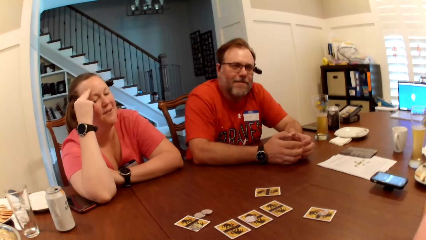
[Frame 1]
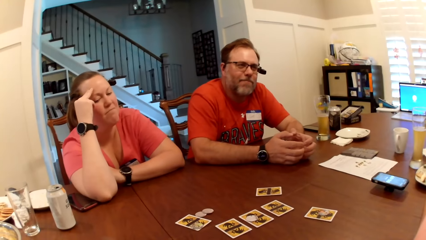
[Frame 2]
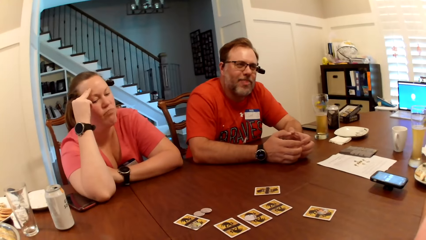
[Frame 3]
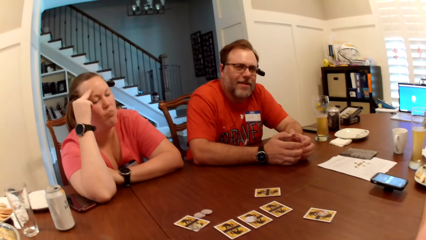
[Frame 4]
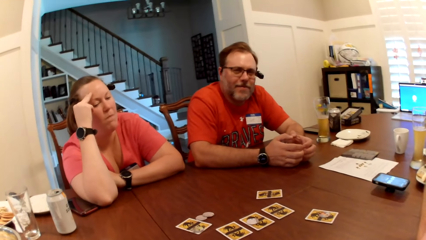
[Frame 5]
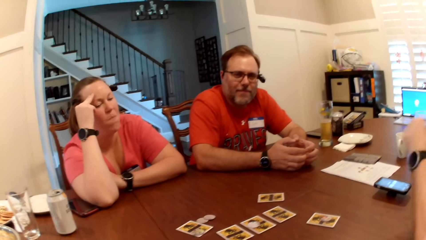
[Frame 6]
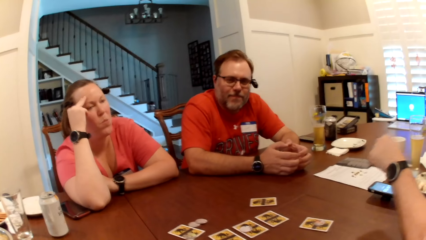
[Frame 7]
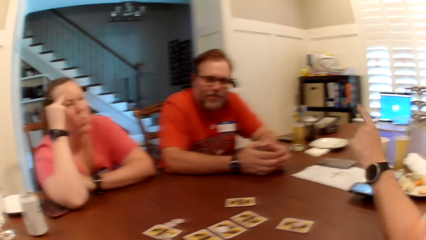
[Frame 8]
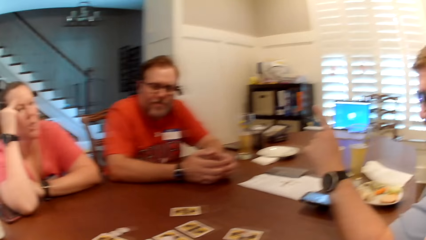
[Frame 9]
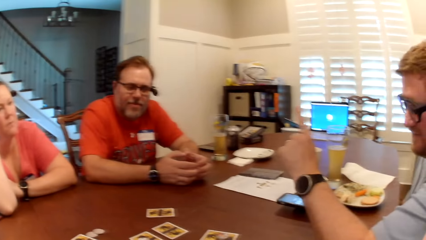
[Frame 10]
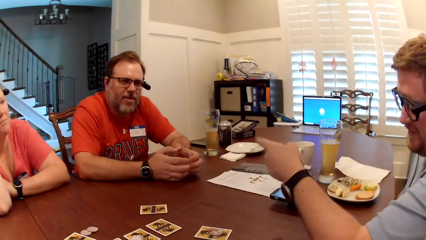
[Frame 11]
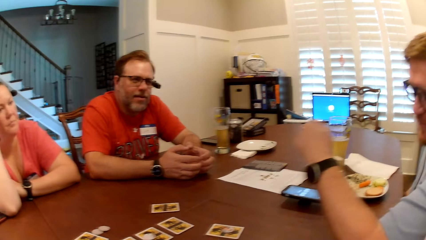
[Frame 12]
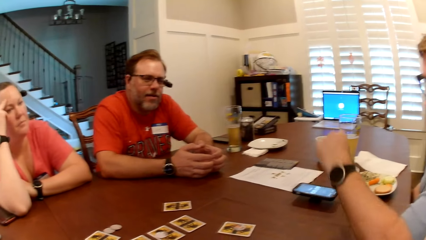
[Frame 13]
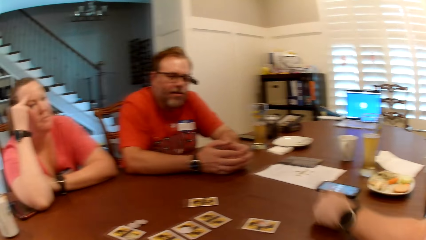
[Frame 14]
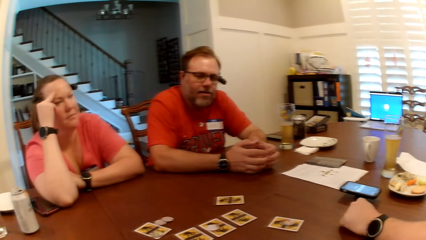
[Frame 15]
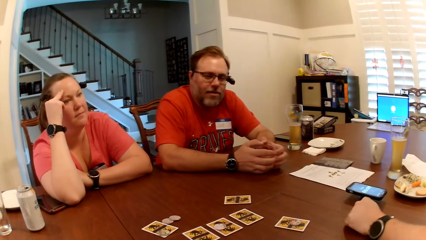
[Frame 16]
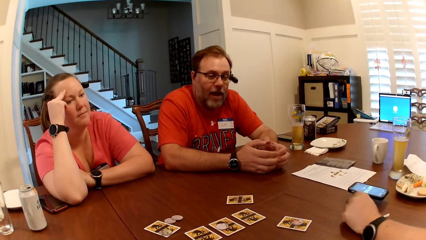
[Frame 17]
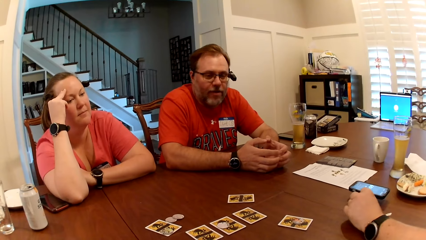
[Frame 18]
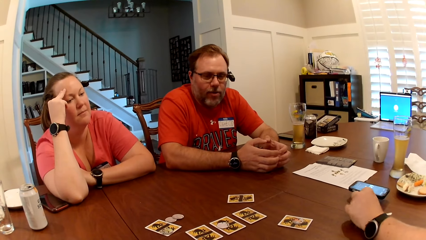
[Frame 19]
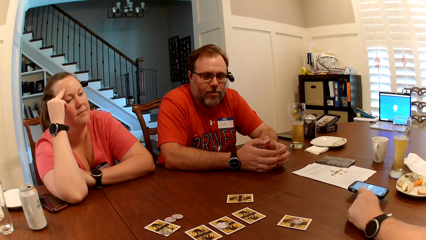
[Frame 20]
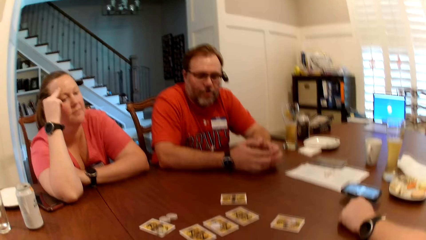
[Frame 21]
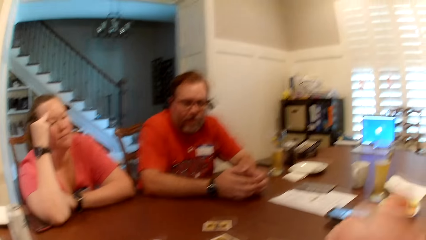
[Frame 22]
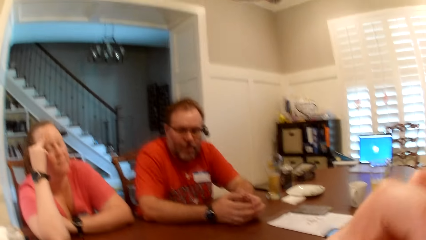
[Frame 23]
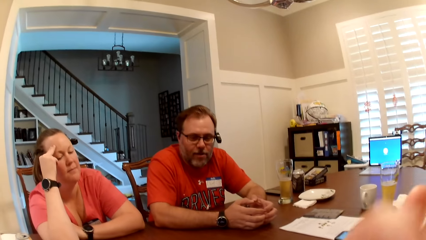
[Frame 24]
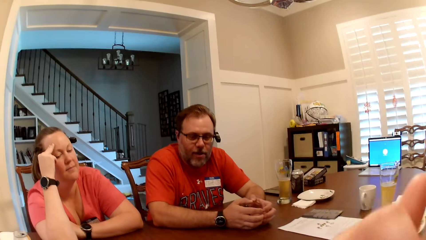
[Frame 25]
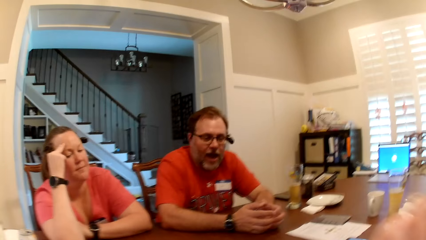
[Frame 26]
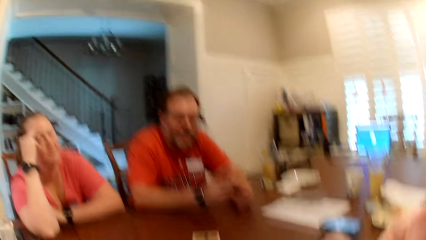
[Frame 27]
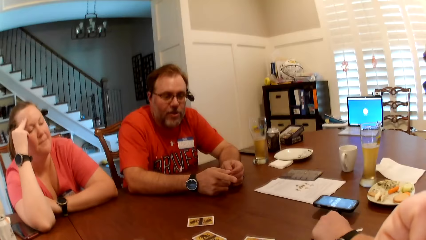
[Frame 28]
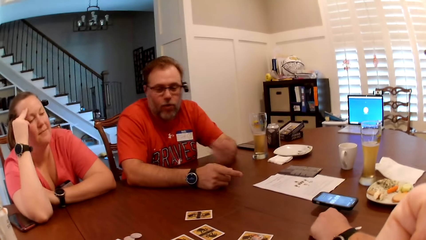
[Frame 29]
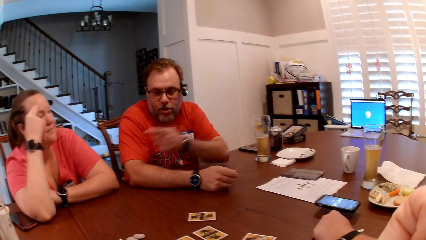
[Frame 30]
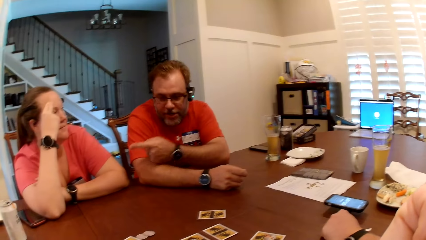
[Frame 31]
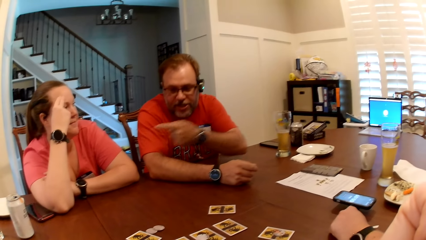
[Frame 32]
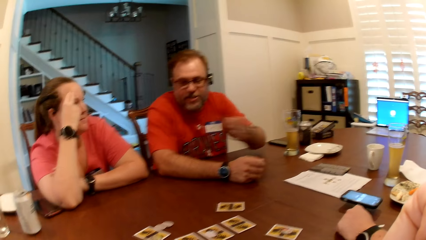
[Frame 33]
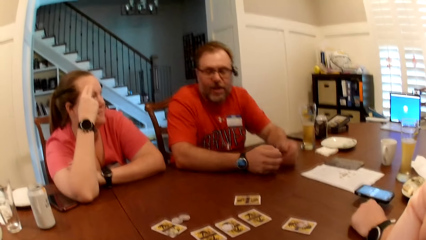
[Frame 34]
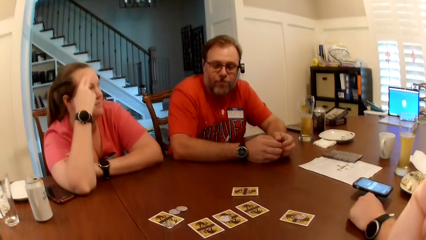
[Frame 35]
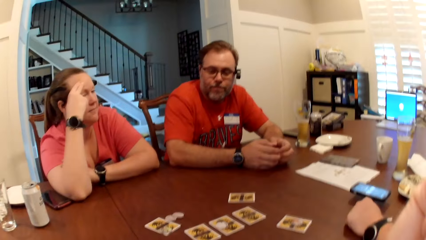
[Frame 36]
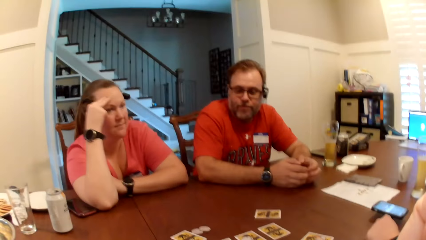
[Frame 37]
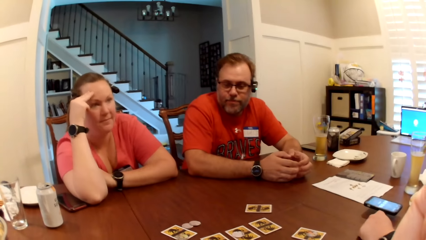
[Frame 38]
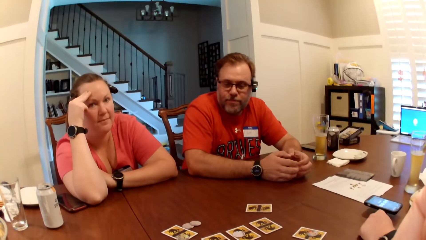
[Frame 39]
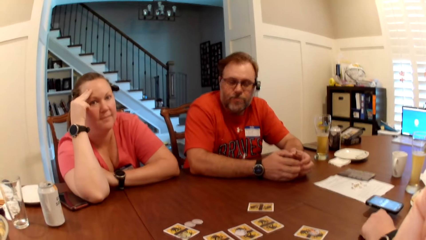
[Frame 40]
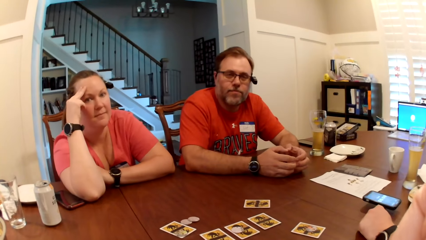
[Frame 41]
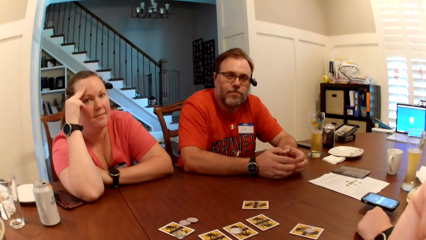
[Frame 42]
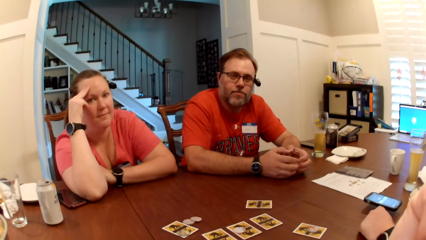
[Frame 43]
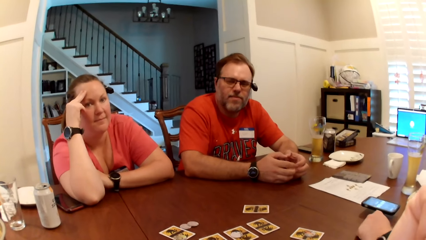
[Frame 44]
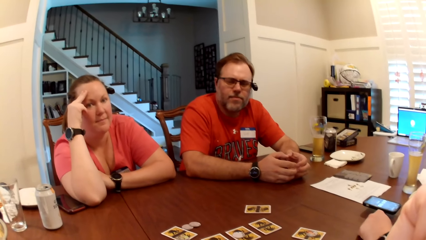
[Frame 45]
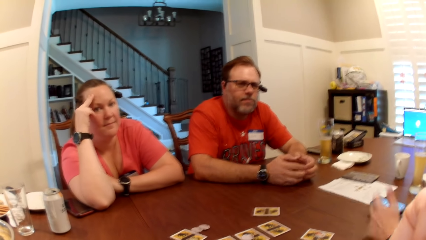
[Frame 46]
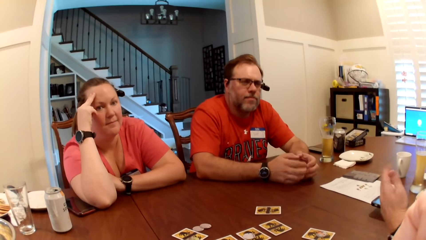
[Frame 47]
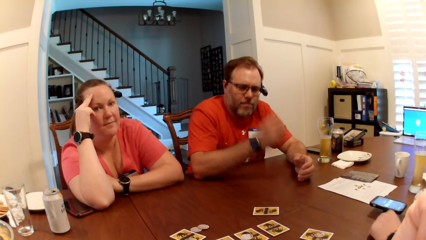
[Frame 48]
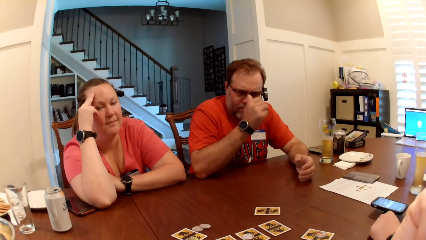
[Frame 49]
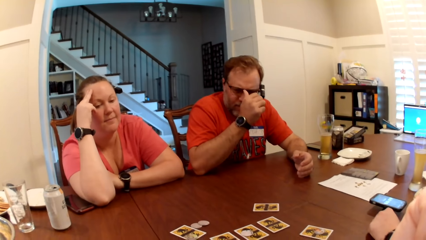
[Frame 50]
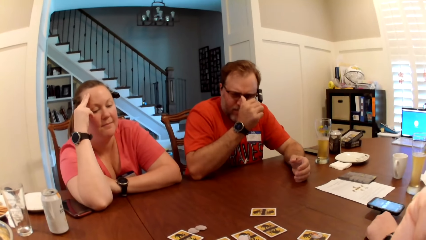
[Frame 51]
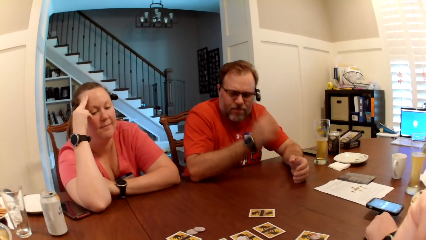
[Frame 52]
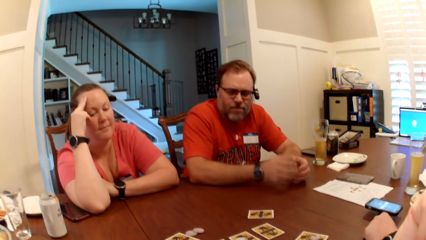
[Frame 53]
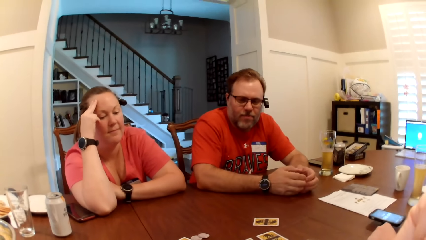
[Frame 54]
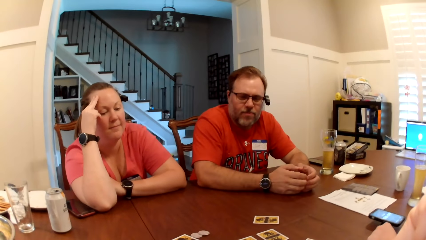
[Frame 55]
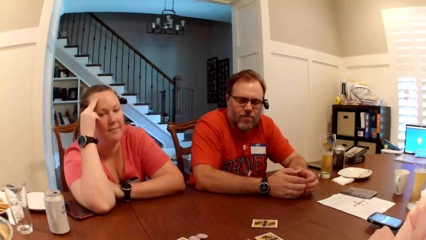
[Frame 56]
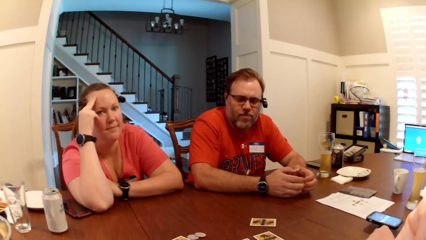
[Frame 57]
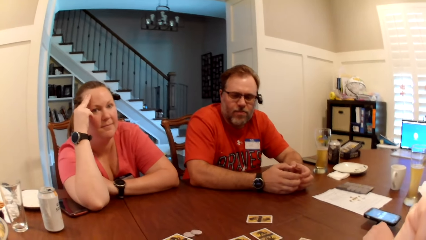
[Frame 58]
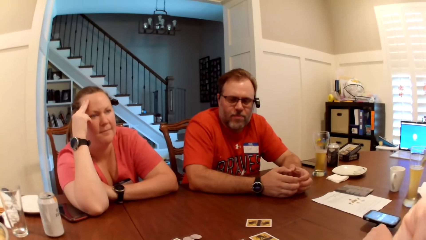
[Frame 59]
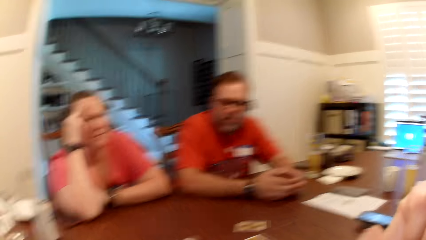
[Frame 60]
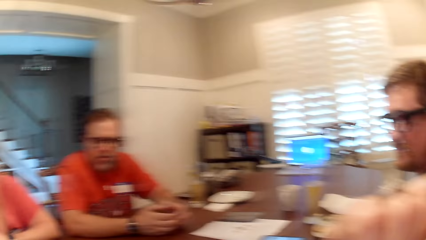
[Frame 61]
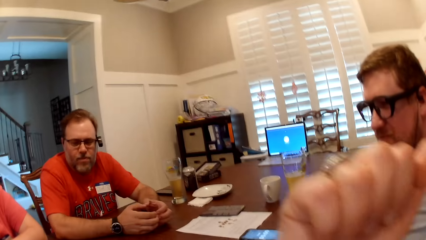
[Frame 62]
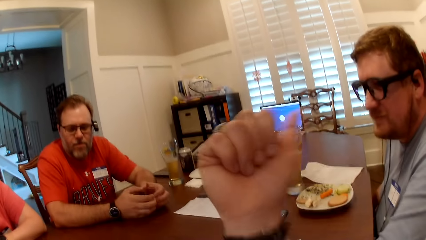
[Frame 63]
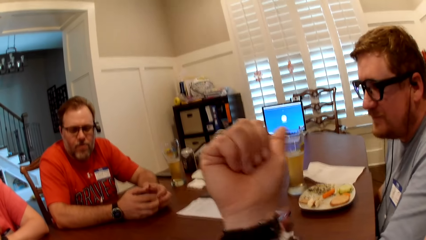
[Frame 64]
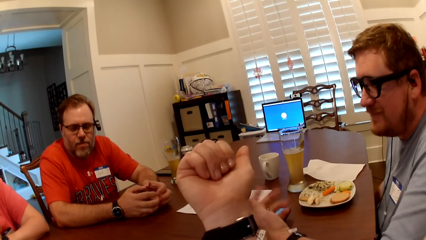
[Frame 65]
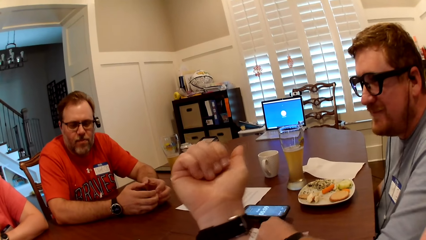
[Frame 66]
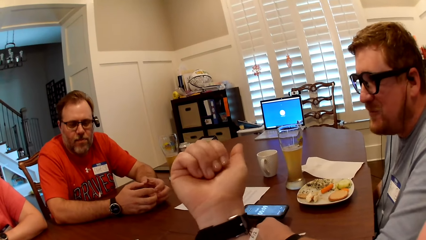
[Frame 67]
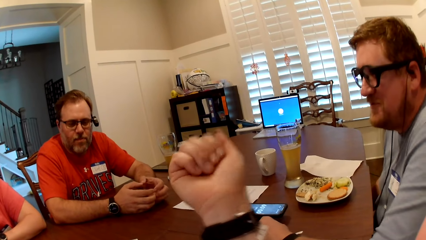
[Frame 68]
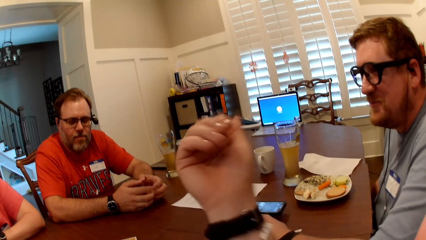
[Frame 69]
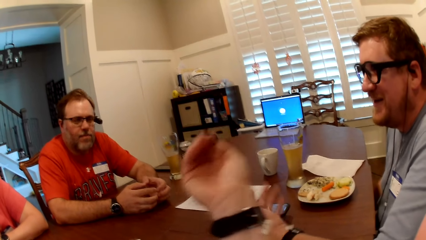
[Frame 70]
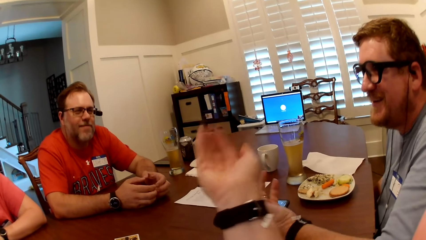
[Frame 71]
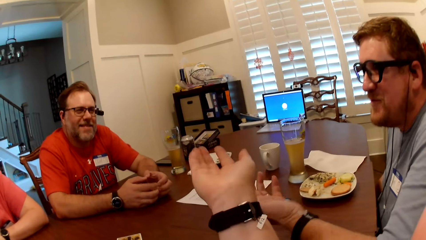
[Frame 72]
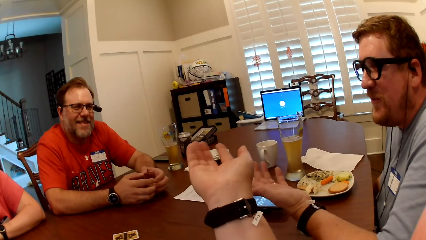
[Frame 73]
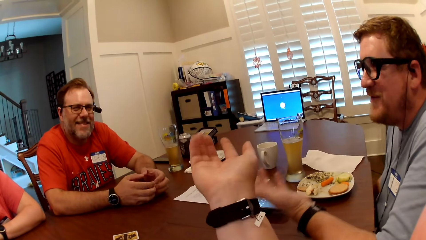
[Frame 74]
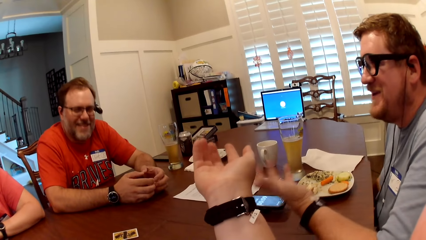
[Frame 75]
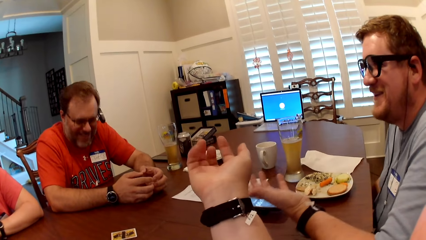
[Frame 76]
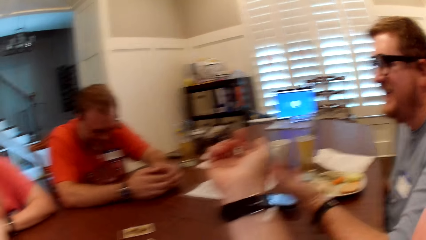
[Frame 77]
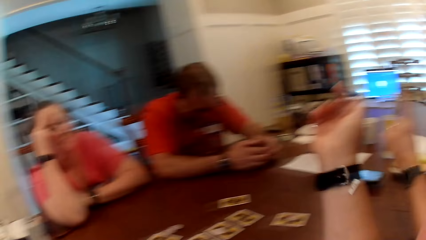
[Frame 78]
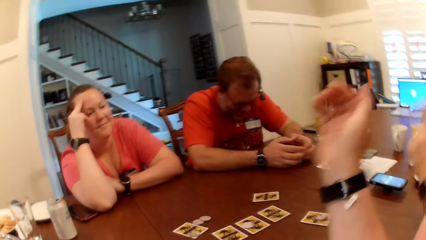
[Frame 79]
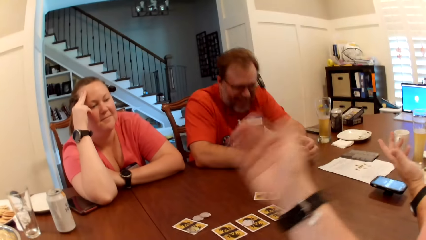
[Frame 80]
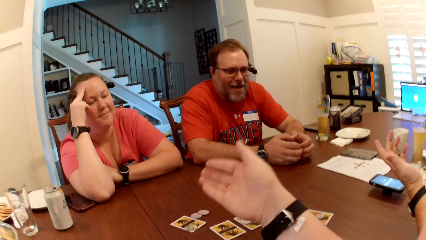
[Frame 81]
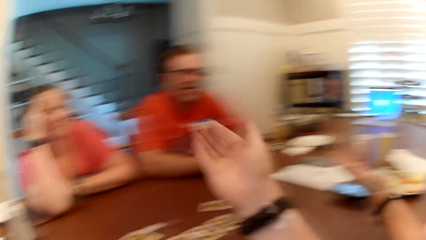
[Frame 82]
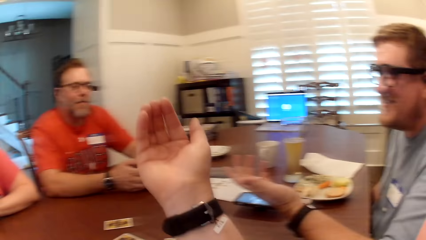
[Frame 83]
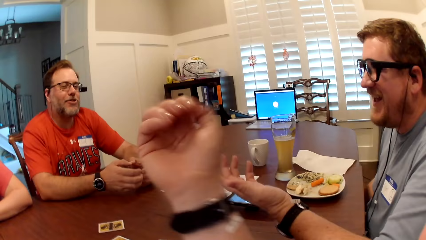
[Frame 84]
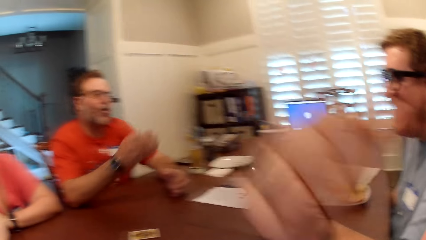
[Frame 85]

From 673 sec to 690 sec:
A man points to a woman with his left hand. The man moves the hands. The camera wearer makes gestures with her right hand. Another man makes gestures with his left hand.
